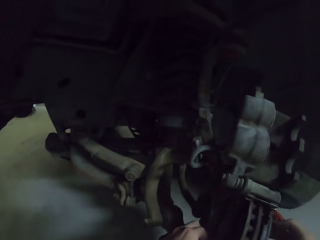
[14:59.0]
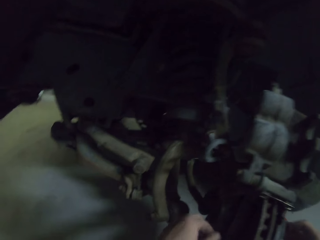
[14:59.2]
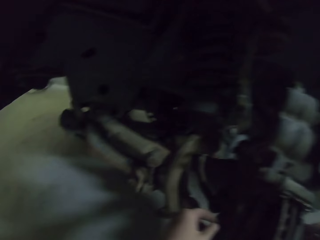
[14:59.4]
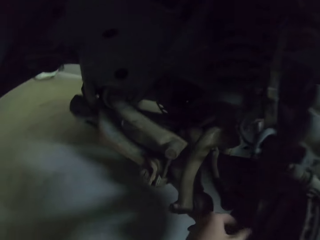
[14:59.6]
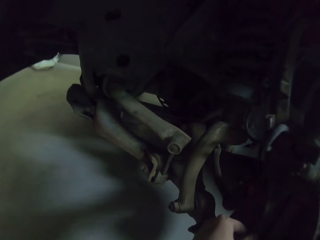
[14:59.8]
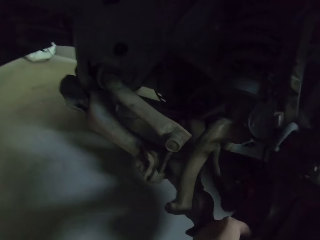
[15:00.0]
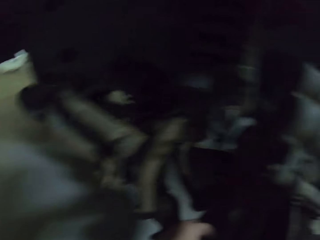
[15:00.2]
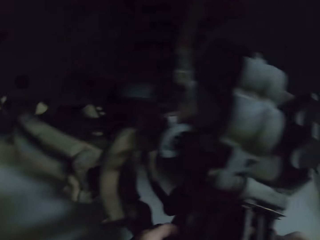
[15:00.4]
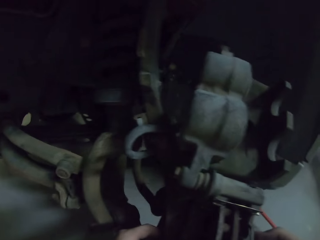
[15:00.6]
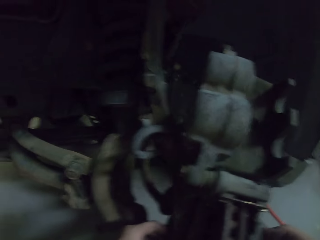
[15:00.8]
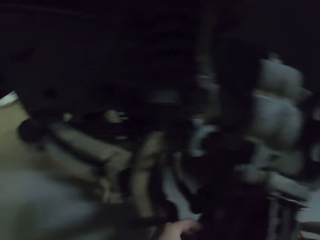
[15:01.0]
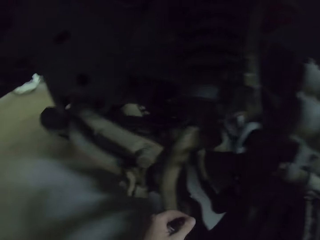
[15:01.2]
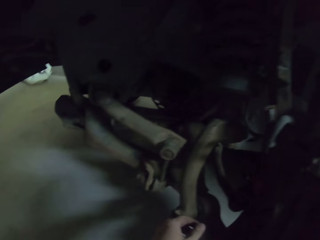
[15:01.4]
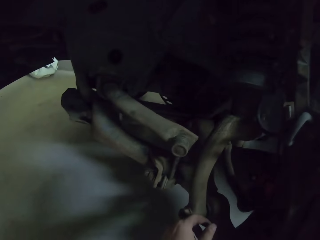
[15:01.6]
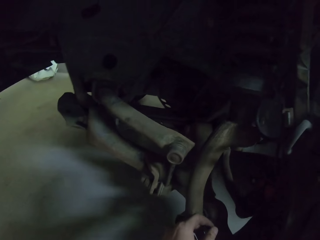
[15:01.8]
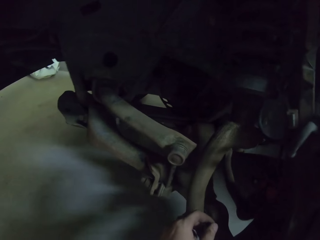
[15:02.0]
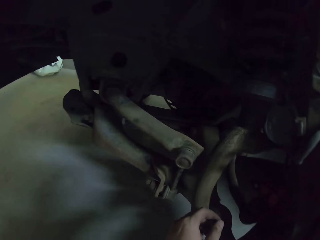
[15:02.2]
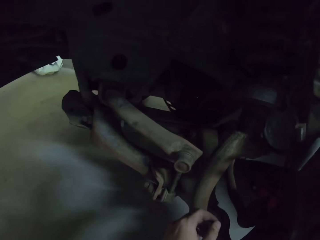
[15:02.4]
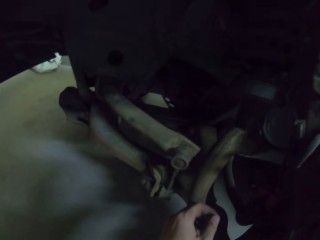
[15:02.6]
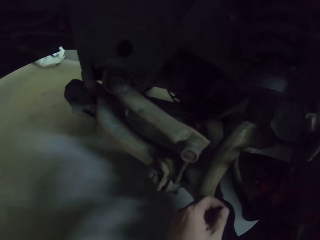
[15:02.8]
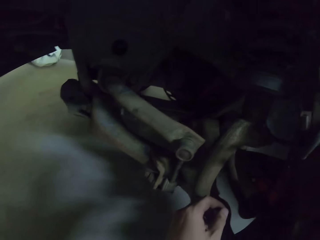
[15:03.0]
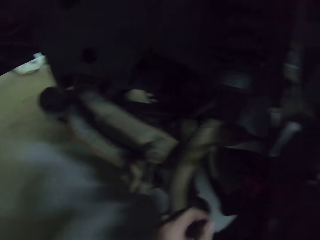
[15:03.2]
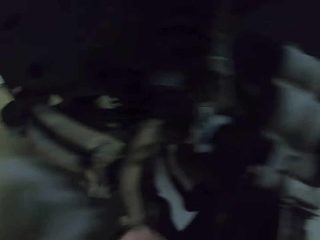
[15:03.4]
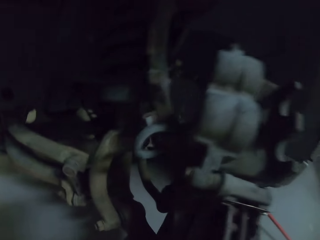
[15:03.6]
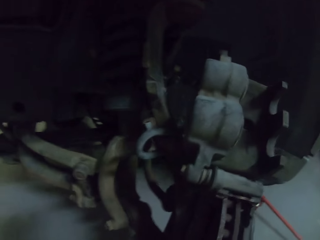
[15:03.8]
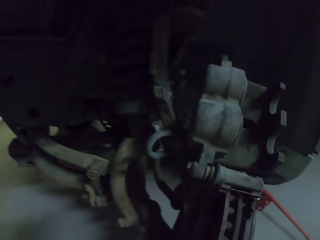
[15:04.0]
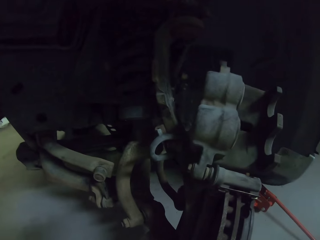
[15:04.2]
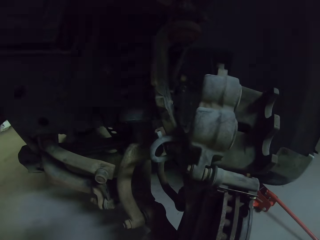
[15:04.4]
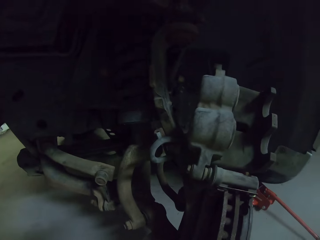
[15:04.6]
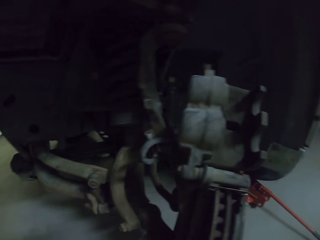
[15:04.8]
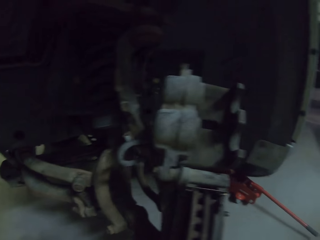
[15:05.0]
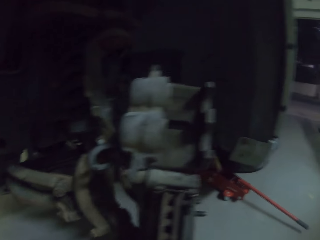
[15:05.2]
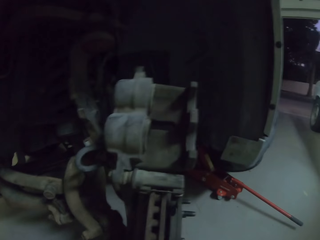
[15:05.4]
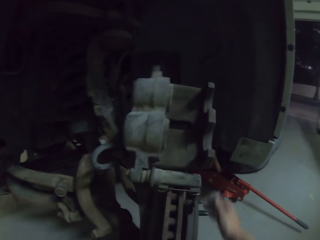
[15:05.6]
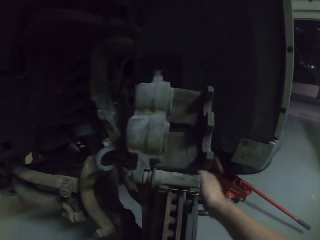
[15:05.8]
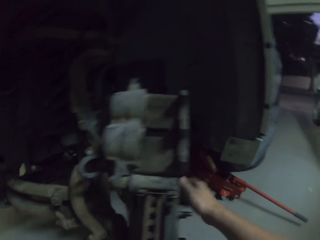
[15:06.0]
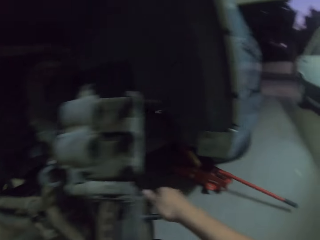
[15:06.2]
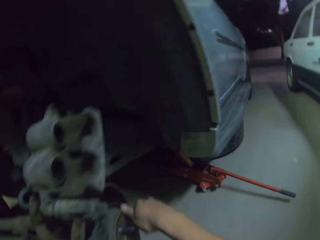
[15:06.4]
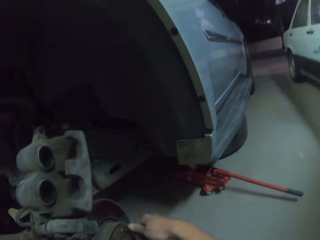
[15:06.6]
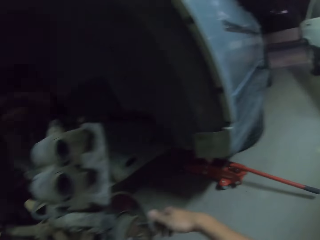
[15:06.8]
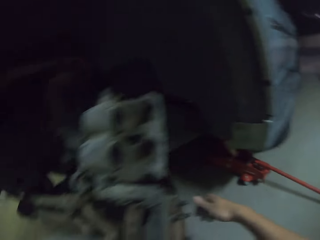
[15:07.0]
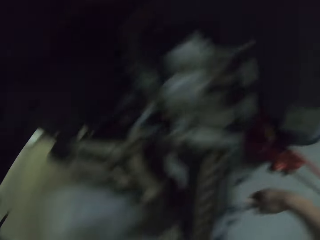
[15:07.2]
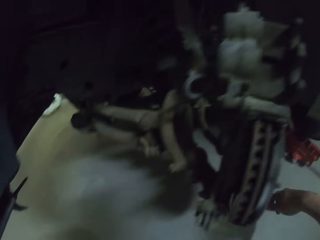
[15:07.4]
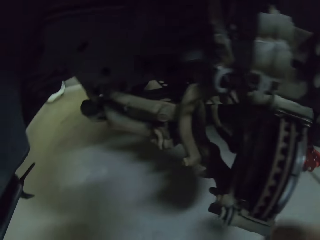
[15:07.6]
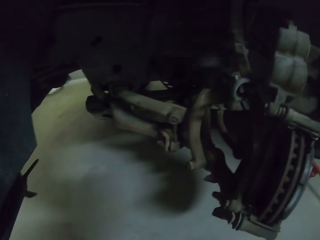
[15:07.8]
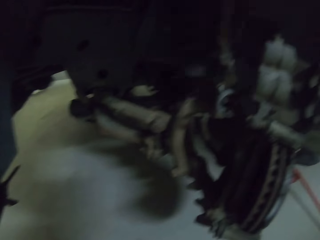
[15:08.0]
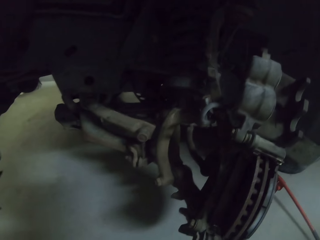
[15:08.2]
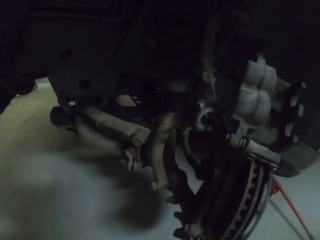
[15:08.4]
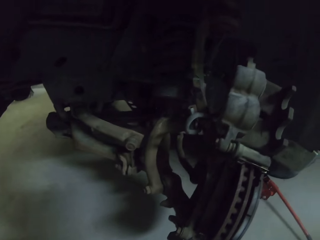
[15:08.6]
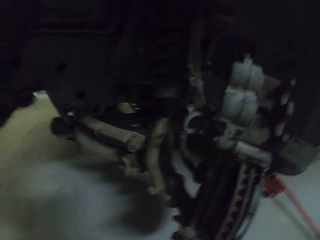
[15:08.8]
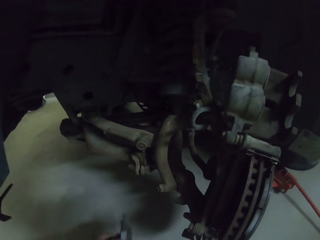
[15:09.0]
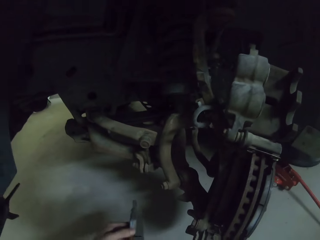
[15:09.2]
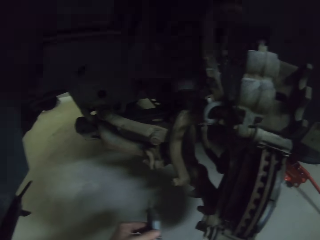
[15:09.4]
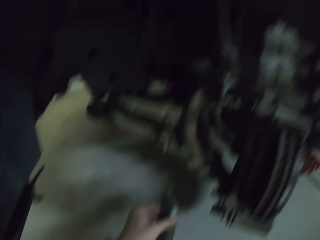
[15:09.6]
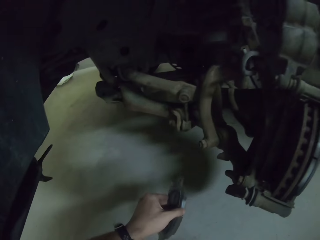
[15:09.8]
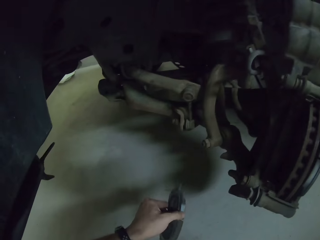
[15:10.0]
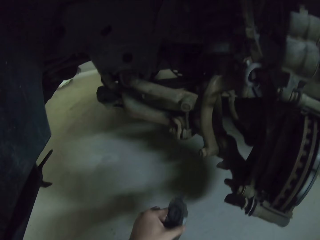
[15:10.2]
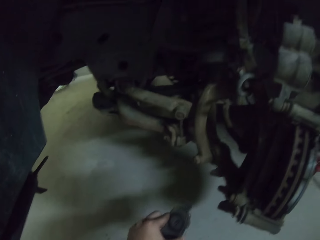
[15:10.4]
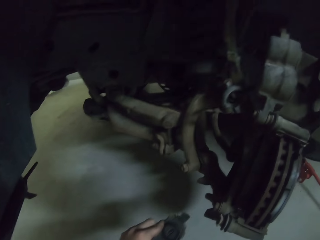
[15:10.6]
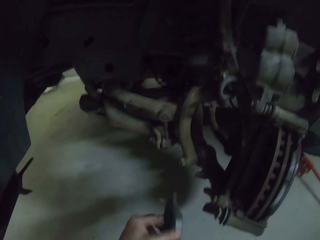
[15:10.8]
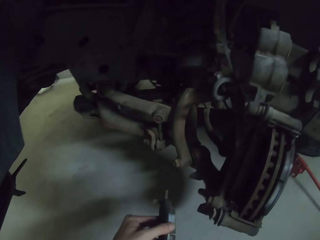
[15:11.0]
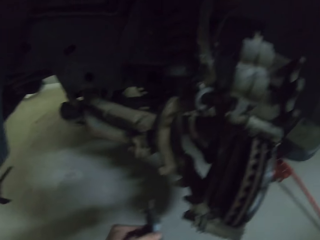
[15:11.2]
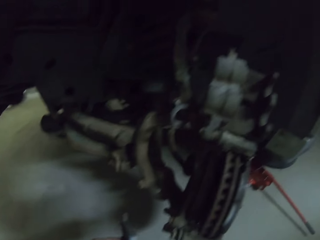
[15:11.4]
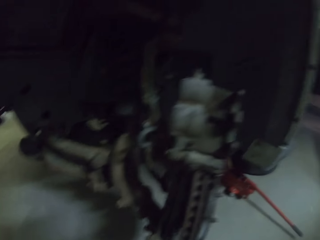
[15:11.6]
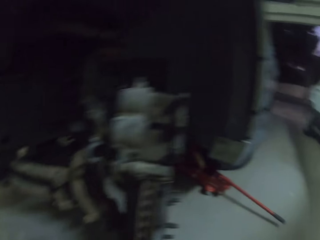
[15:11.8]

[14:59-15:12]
The camera wearer touches the car. They remove the hand from the car. They touch the car. They remove the hand from the car. They pick up a metal from the ground.

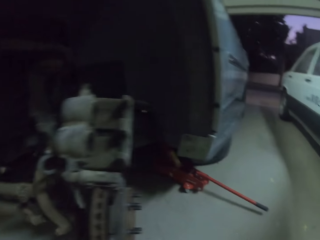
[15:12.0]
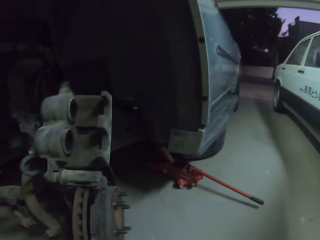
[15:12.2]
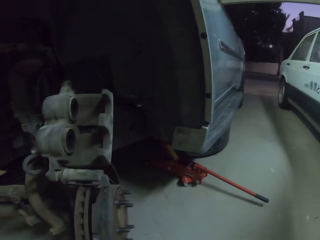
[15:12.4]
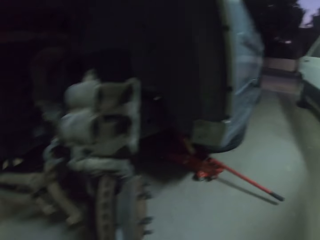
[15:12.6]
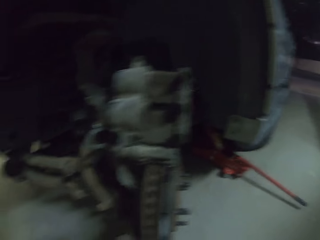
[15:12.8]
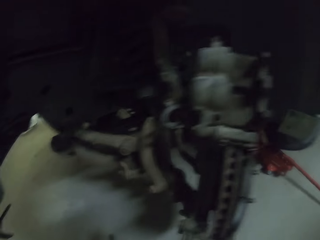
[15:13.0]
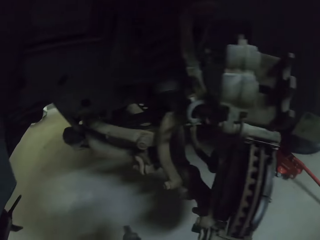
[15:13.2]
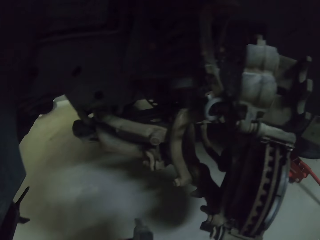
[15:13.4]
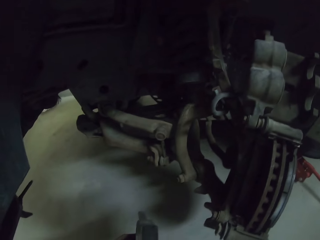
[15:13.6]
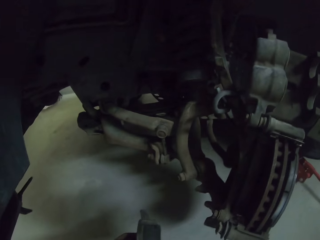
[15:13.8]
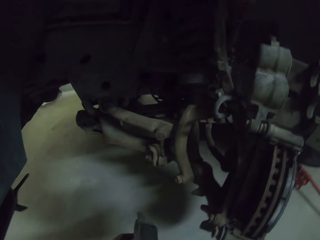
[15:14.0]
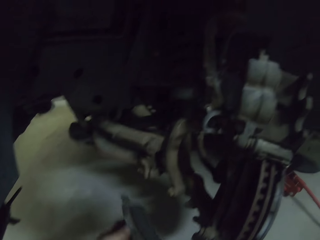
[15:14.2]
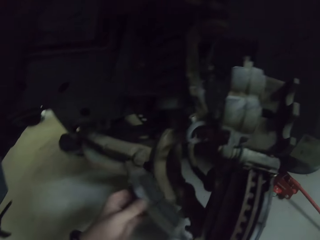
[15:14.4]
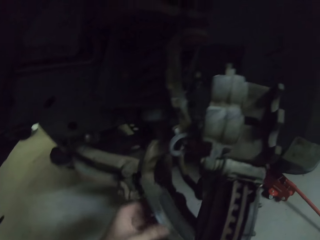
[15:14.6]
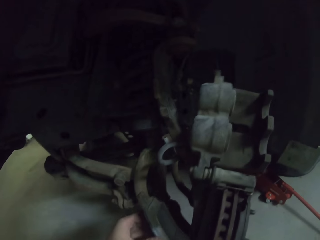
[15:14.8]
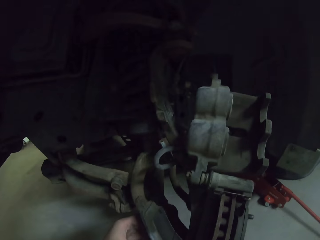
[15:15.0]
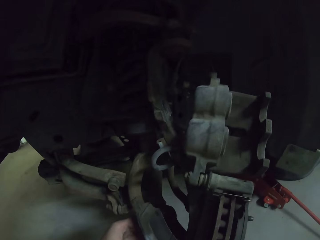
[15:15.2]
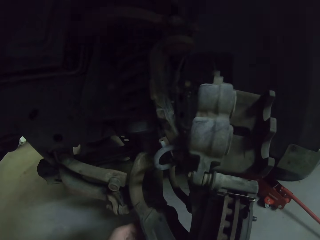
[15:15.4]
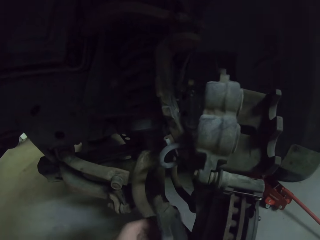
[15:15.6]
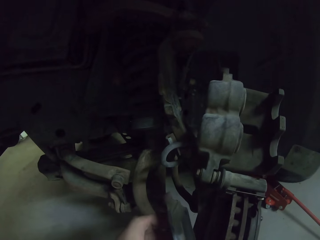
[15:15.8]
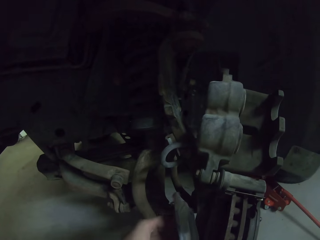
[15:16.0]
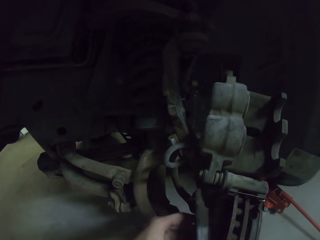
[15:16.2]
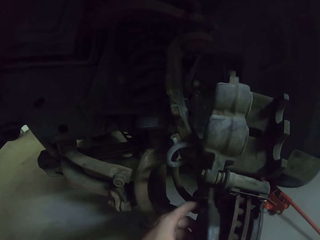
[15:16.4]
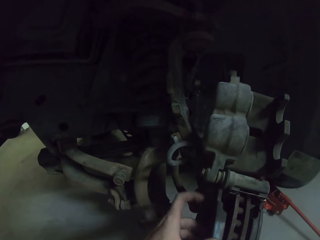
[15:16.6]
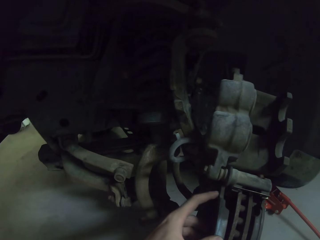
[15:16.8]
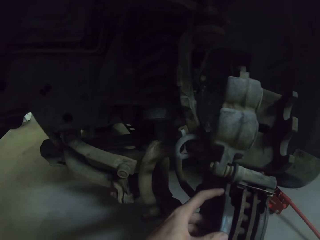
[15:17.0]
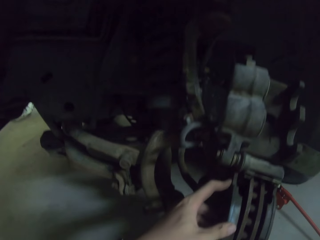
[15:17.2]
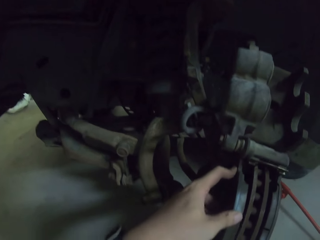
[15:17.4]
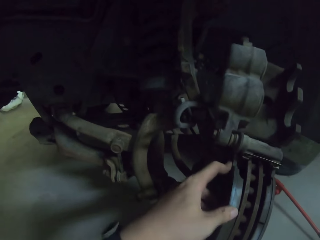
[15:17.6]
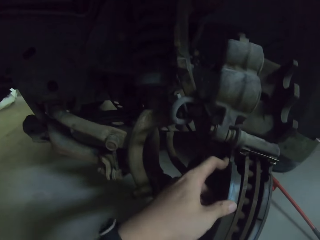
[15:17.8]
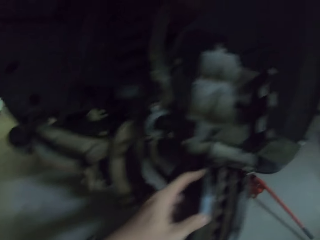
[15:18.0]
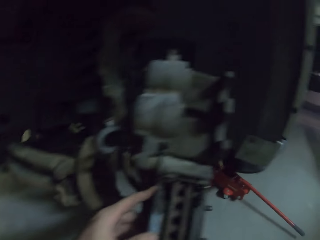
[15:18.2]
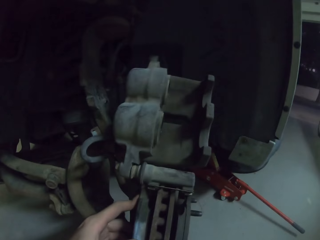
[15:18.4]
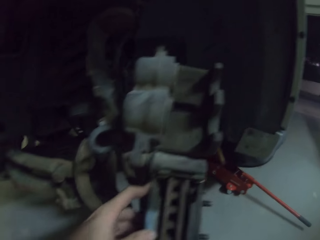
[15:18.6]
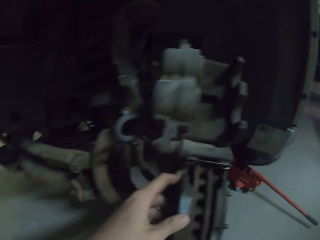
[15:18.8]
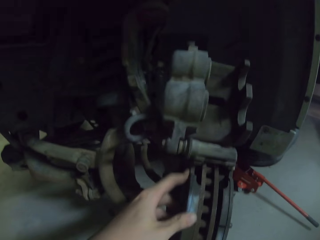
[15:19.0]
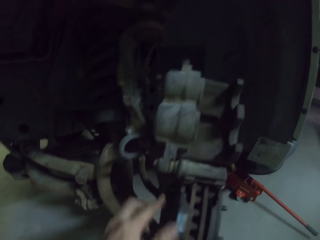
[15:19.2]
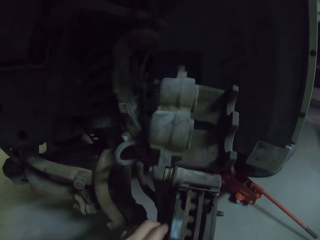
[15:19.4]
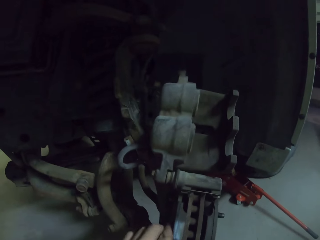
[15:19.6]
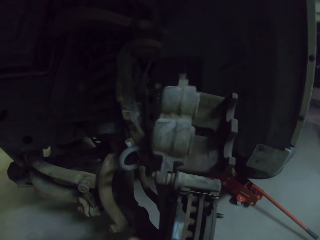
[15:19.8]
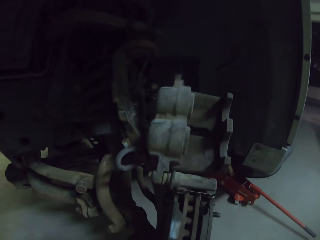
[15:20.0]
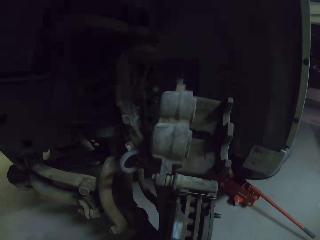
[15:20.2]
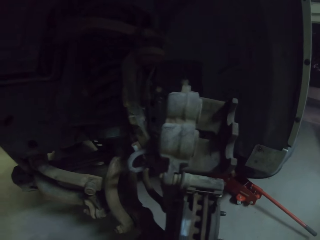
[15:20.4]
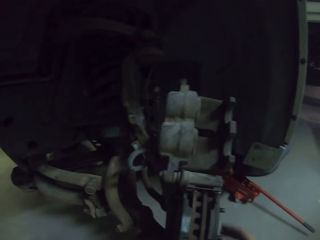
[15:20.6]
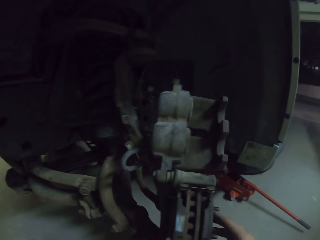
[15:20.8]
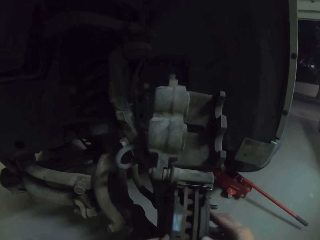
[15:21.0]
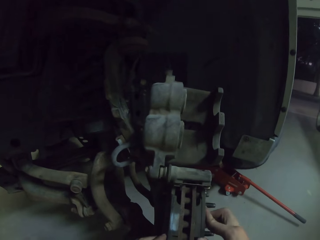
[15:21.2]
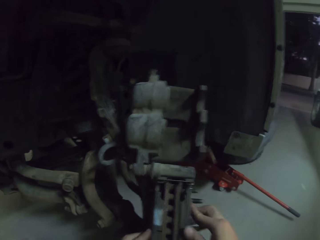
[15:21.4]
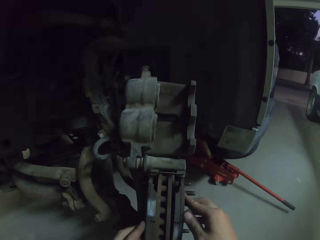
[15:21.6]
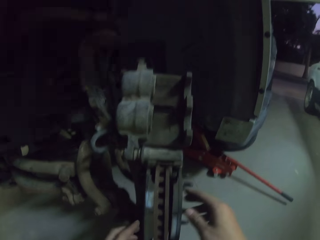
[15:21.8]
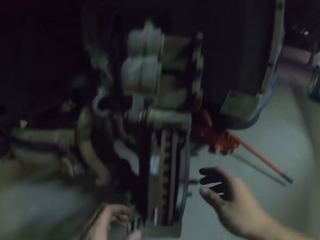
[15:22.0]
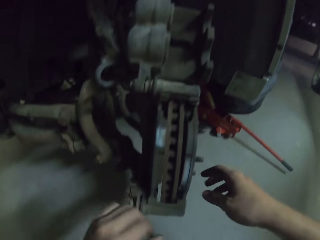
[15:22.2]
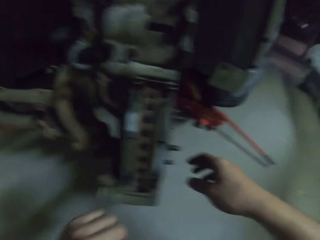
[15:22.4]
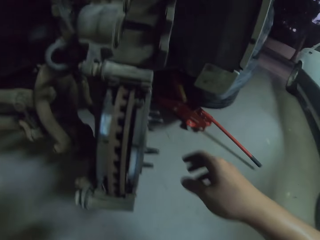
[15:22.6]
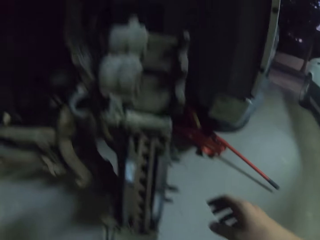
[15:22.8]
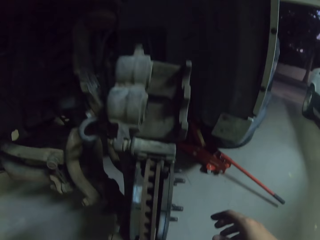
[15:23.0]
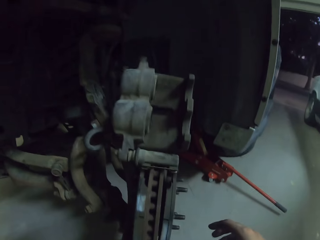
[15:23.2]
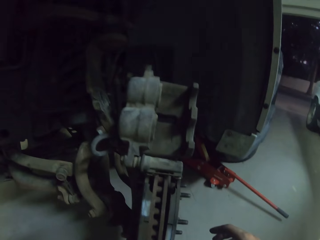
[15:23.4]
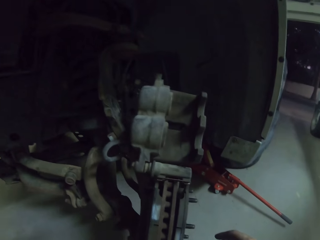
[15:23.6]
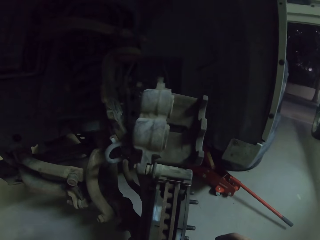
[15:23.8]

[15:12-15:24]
The camera wearer holds the metal. They look around the garage. They pick up the metal from the ground. They fix the metal on the car. They touch the car. They remove the hand from the car.
